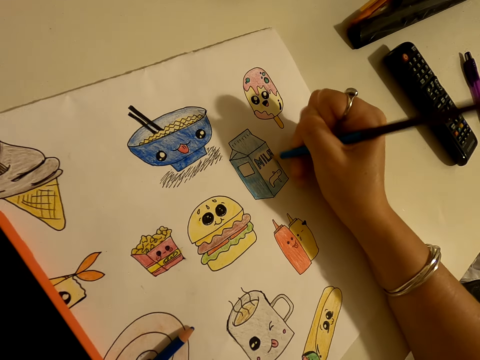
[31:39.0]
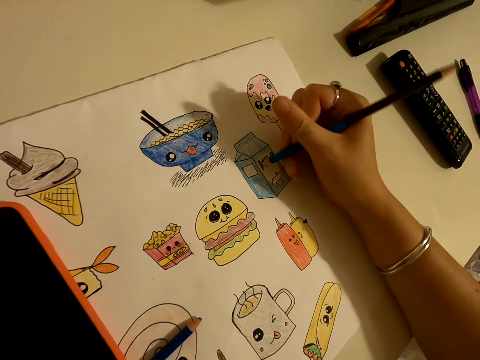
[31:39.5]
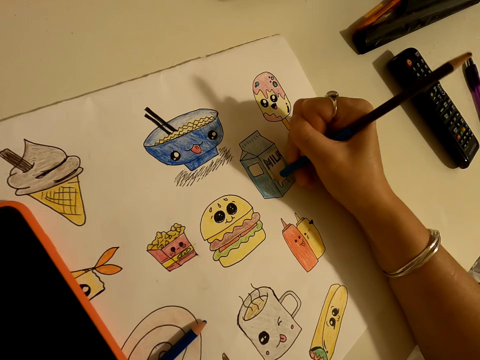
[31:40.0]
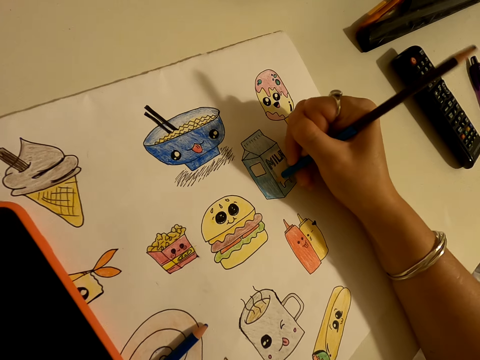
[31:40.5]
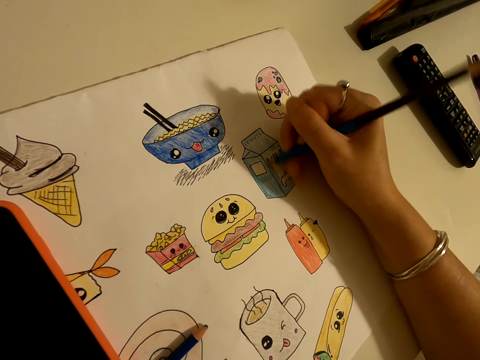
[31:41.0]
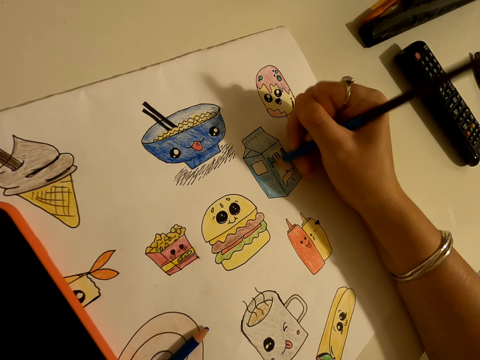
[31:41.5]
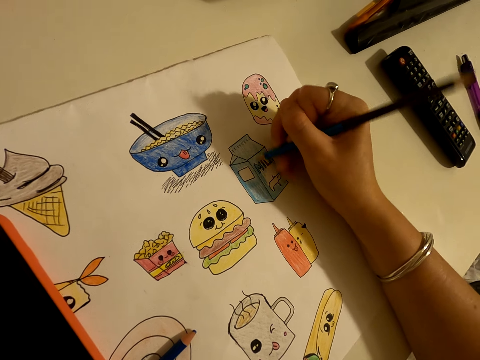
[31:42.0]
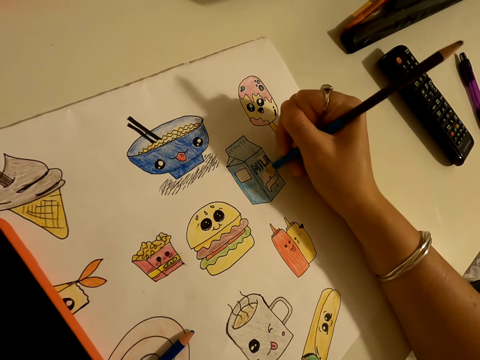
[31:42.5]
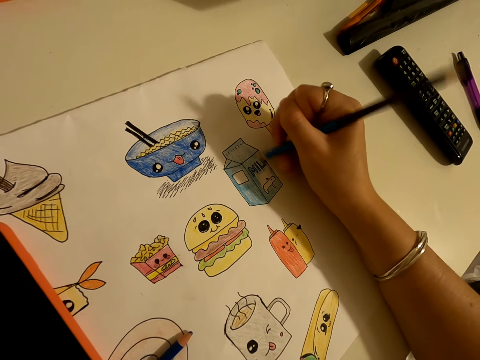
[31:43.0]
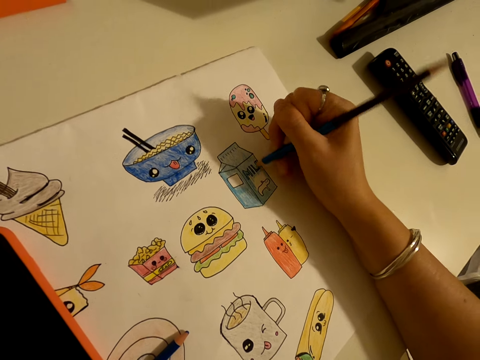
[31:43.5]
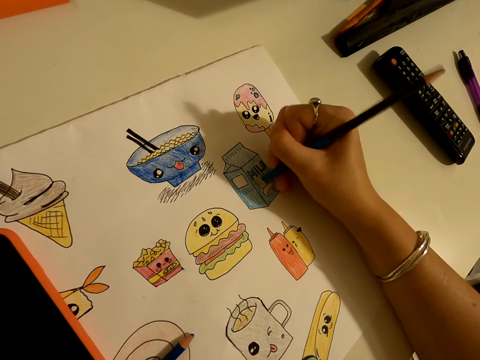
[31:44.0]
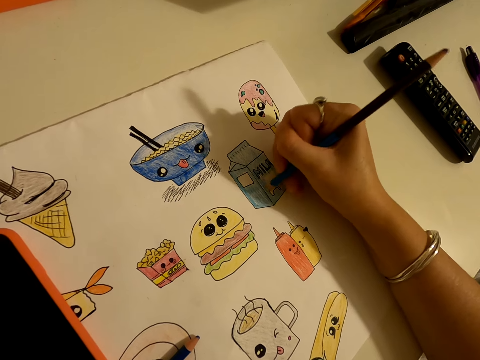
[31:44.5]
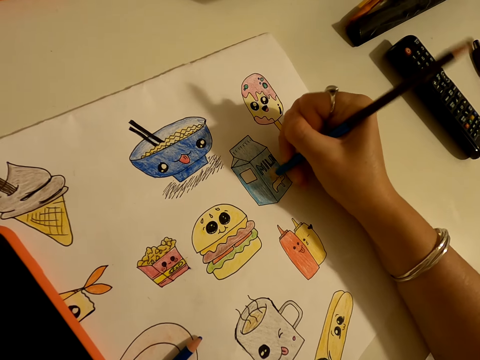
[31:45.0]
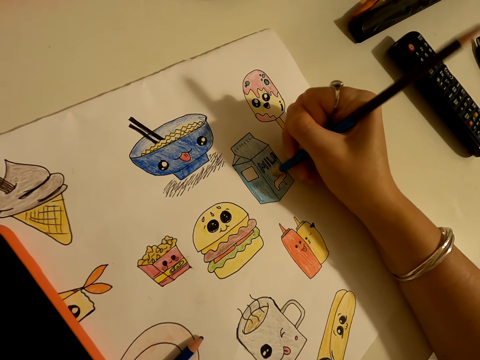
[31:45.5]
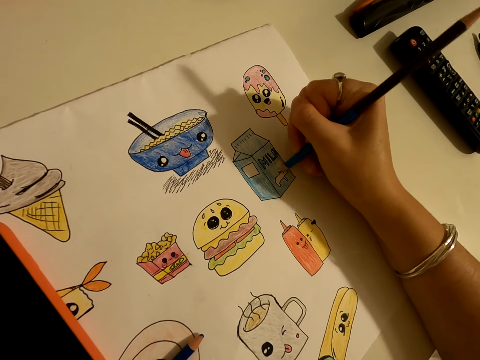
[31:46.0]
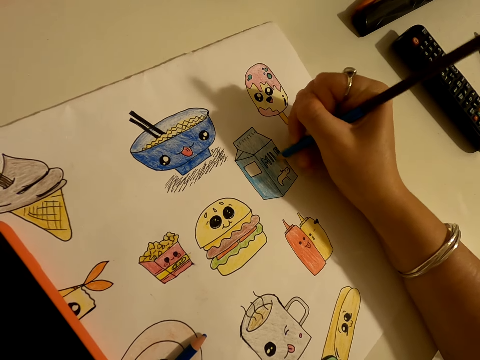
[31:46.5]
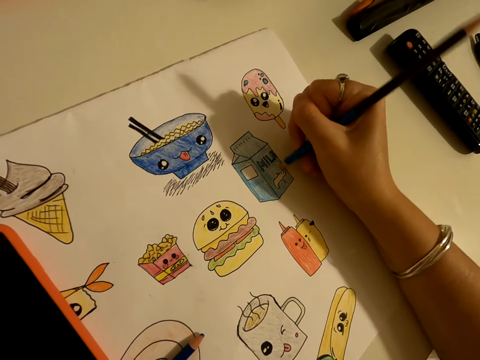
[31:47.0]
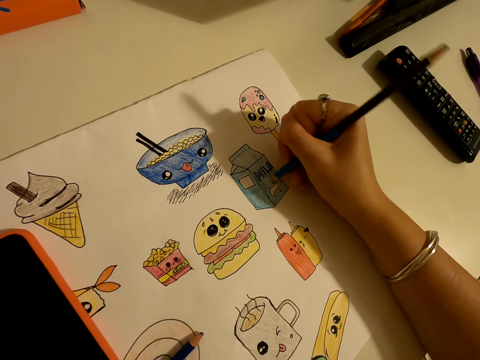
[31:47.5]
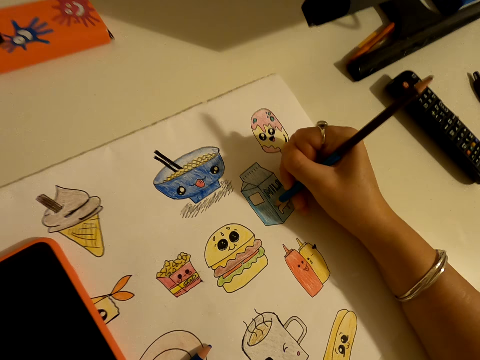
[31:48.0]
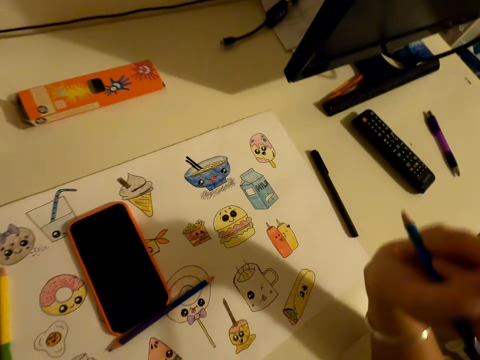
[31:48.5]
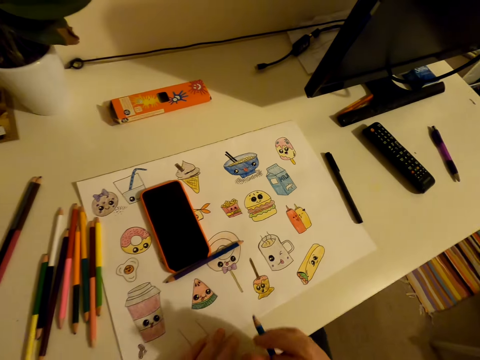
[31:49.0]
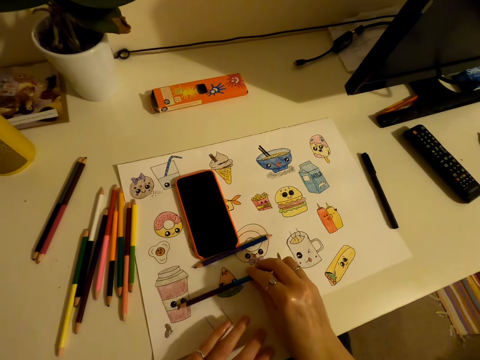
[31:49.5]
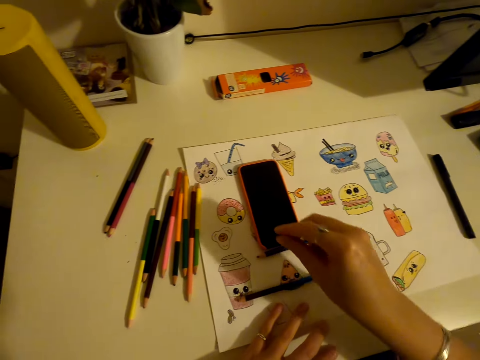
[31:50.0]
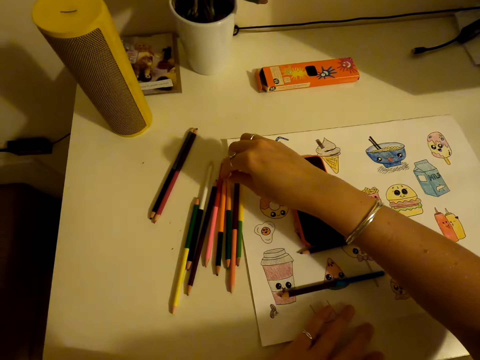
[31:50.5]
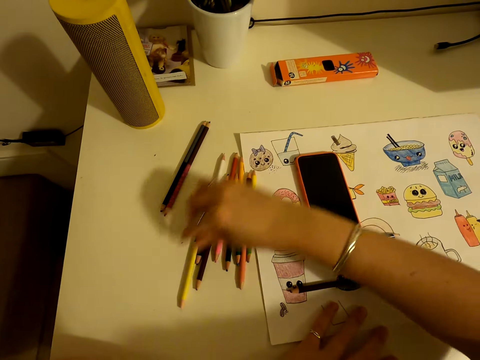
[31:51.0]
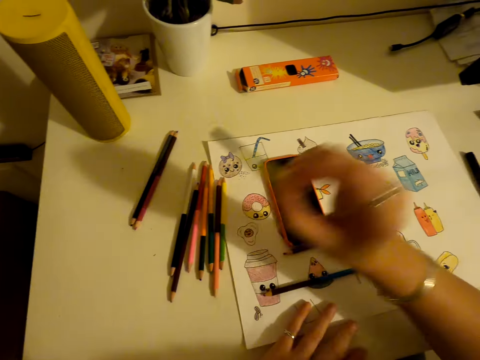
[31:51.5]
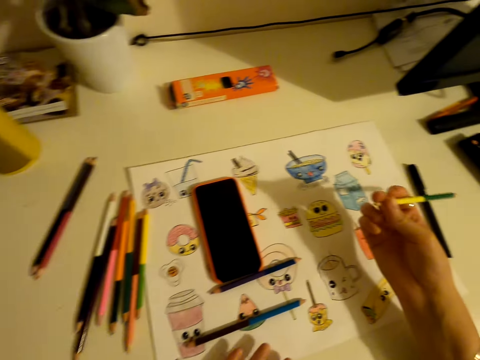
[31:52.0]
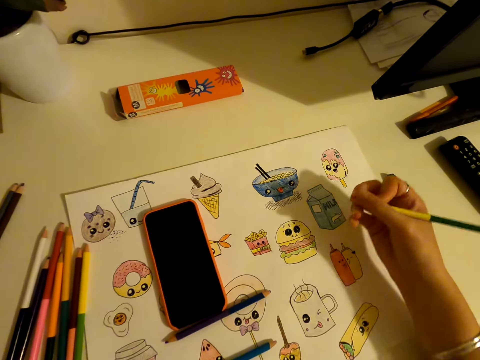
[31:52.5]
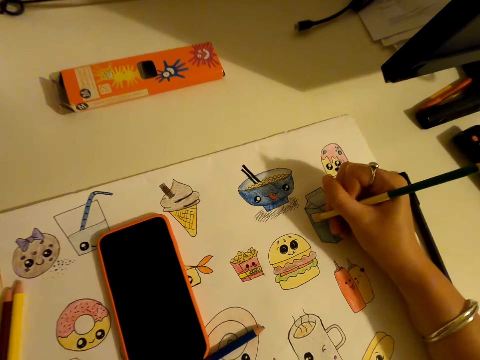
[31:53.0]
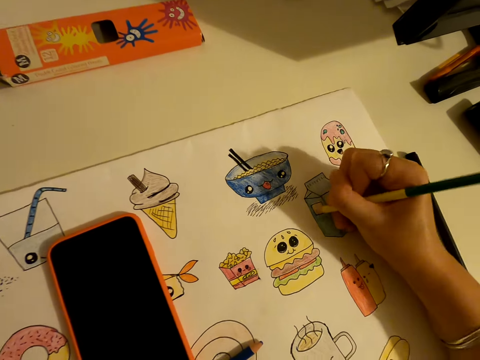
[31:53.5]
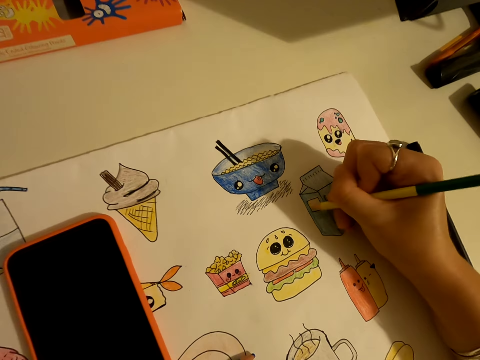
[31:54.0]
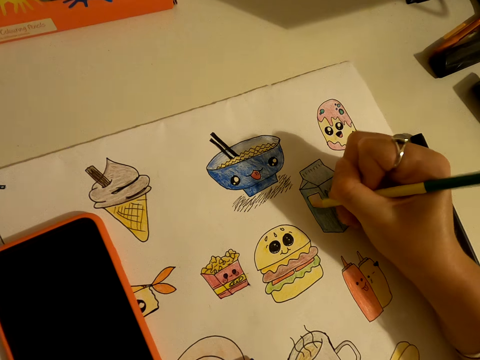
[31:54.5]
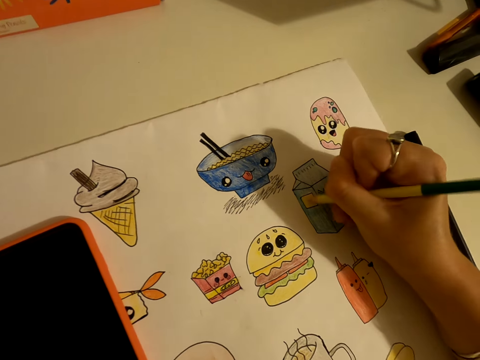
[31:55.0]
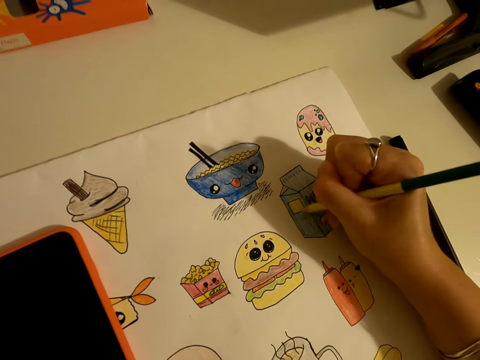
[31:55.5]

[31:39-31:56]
The camera wearer colors a diagram with a colored pencil. They turn to the side. They color the drawing on a paper with the colored pencil. They turn to the side. They put the color pencil on the paper. They pick up a color pencil on the table. They turn to the side. They color the drawing on the paper with the color pencil.

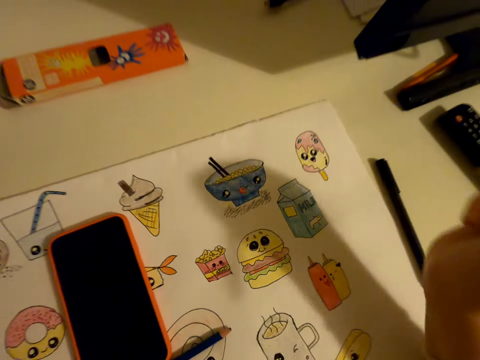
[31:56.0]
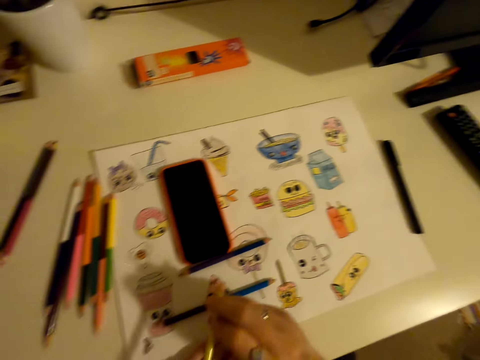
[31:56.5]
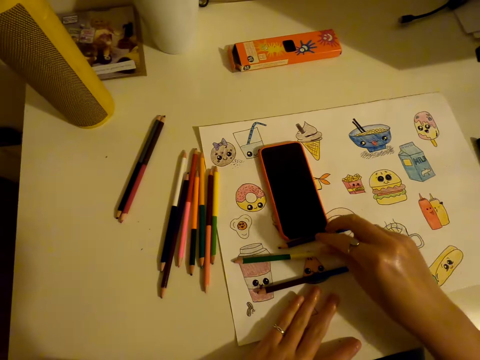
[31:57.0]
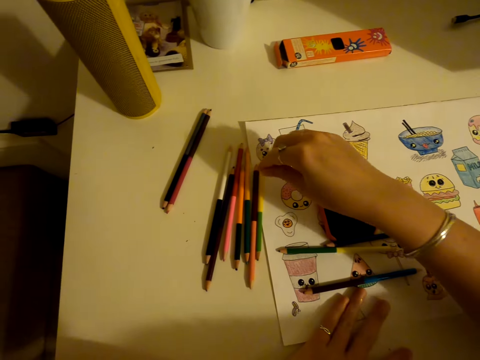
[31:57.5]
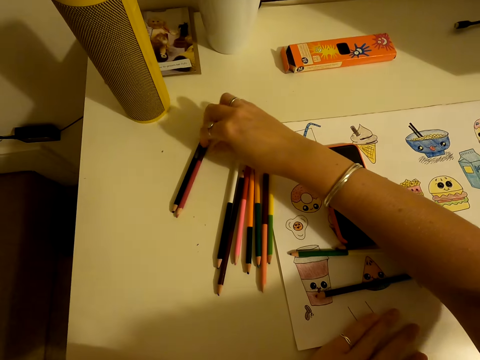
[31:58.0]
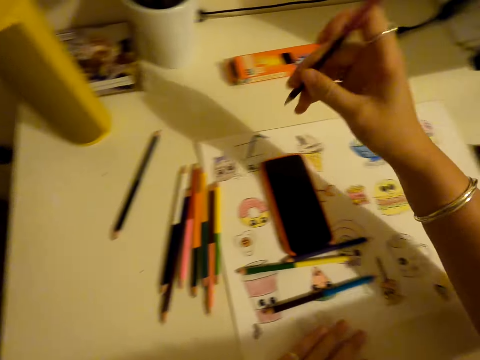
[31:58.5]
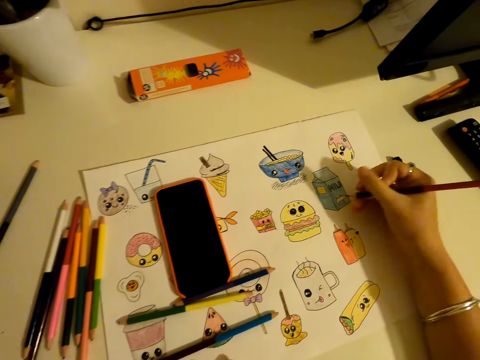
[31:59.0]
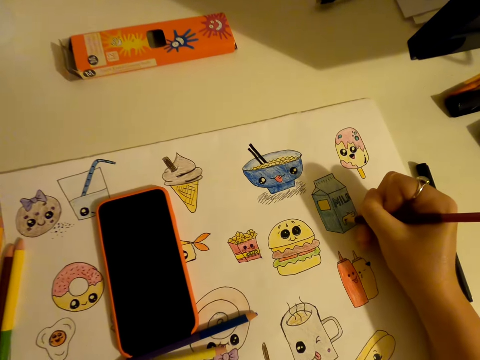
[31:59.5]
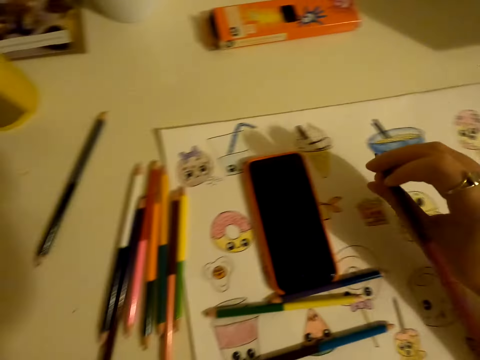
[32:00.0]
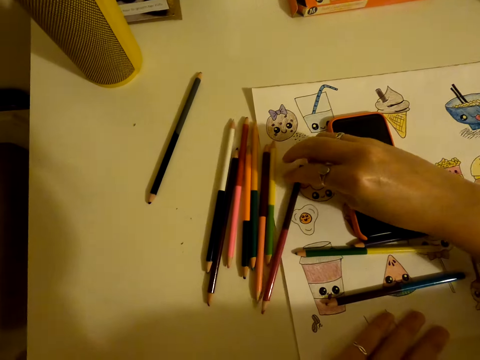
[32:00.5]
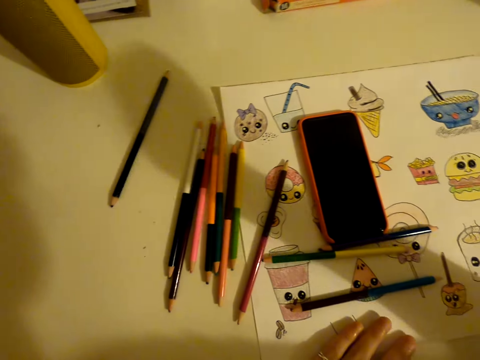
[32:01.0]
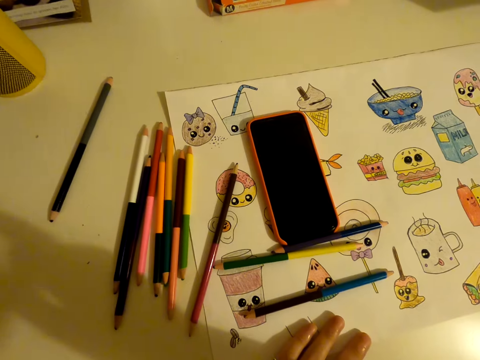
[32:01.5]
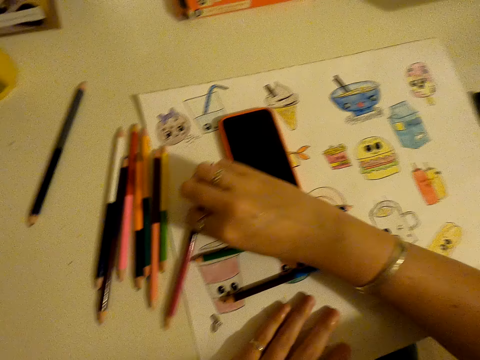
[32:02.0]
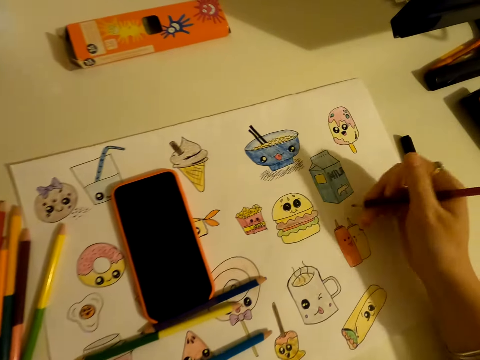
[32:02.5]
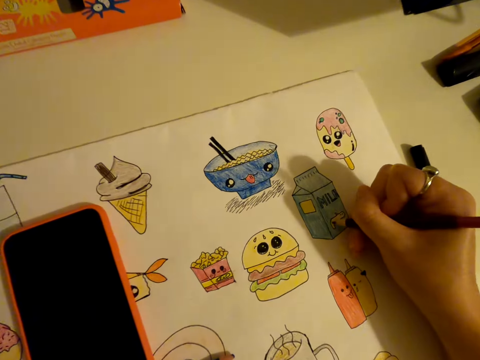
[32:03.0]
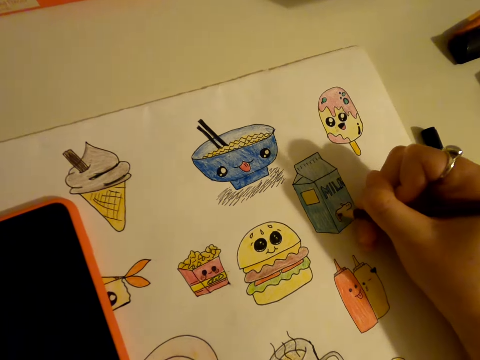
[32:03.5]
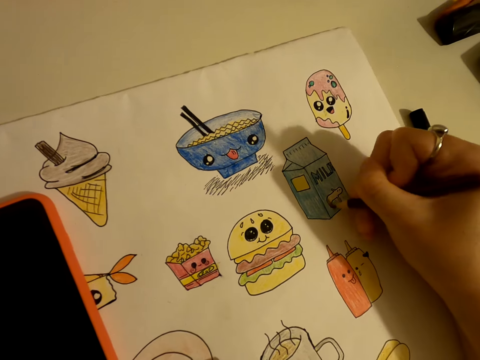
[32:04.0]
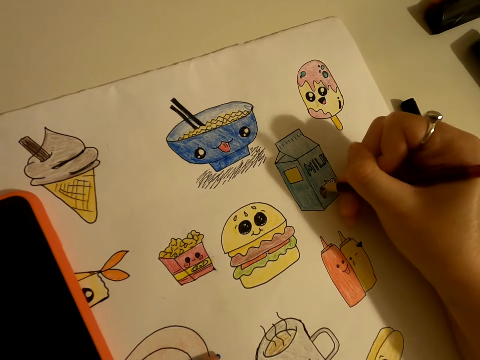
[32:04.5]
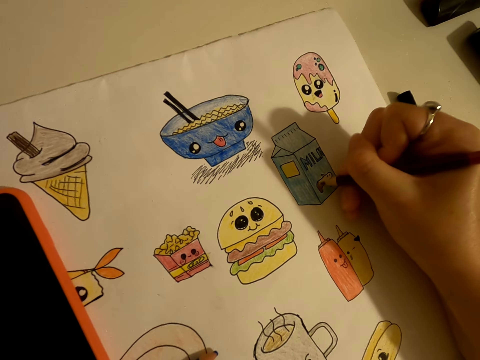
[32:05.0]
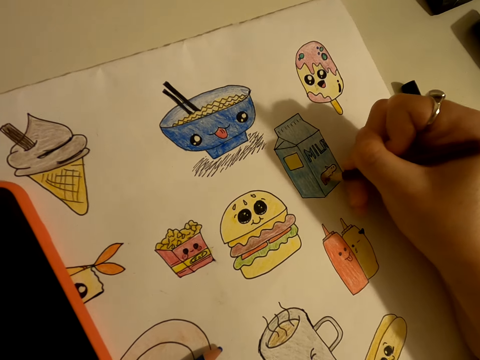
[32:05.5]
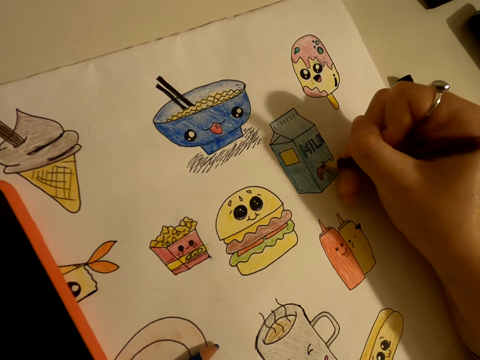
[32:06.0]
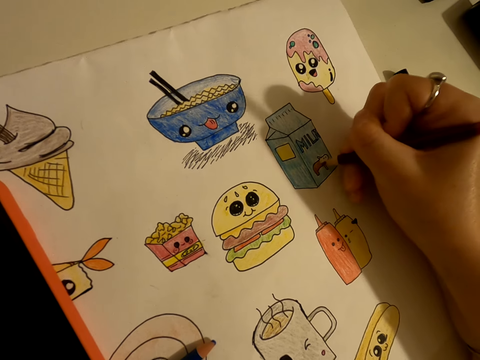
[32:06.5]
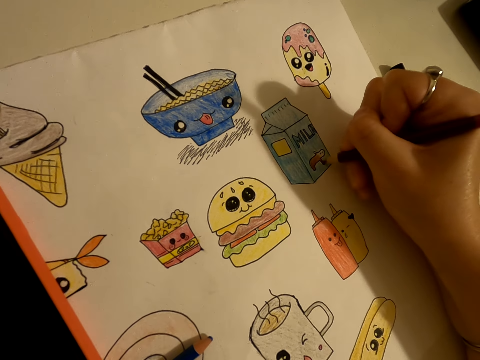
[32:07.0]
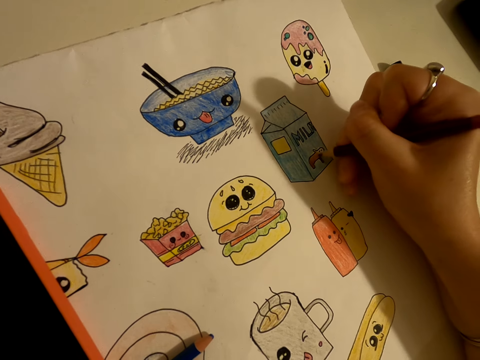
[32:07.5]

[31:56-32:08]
The camera wearer turns to the side. They put a color pencil on the paper. They pick up a color pencil on the table. They turn to the side. They color the drawing on a paper with the color pencil. They turn to the side. They put the color pencil on the paper. They pick up a color pencil on the table. They color the drawing on the paper with the color pencil.
